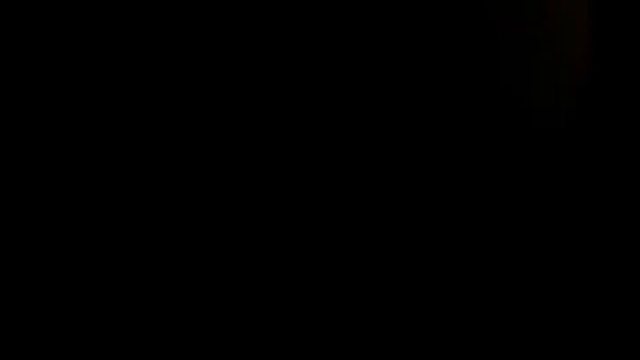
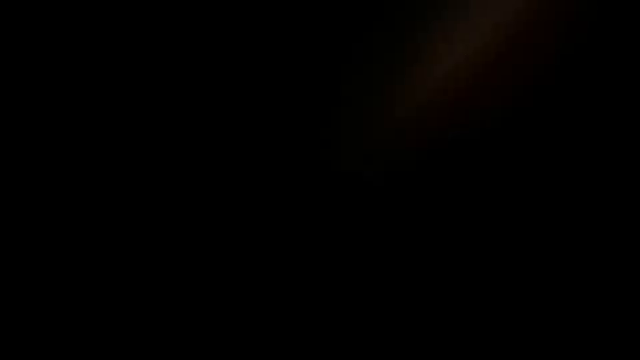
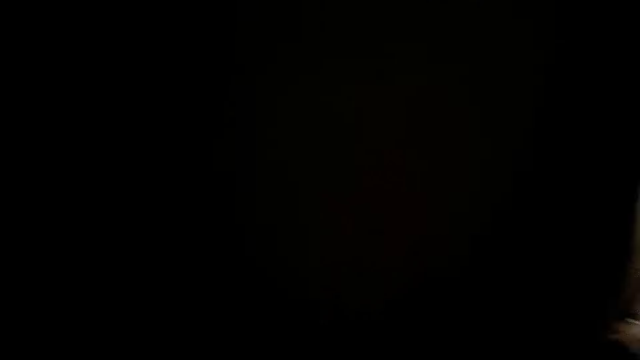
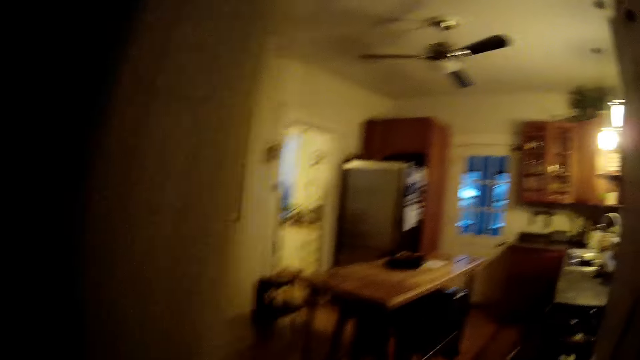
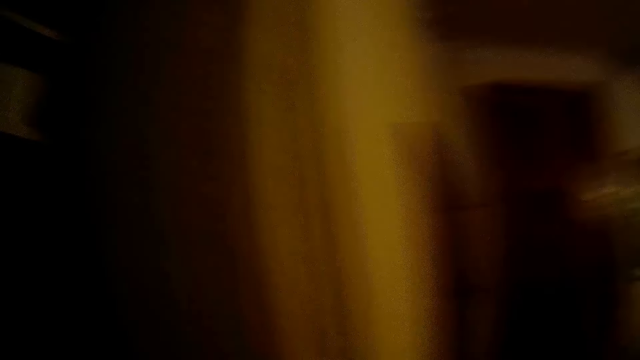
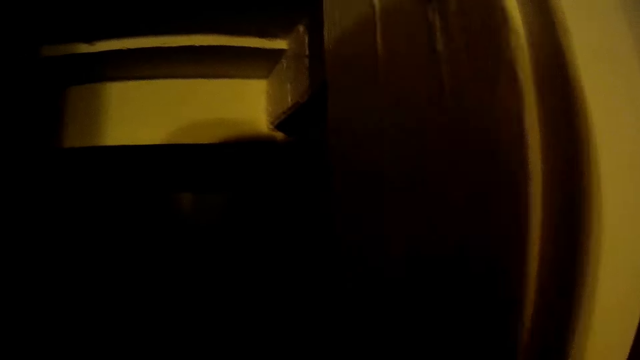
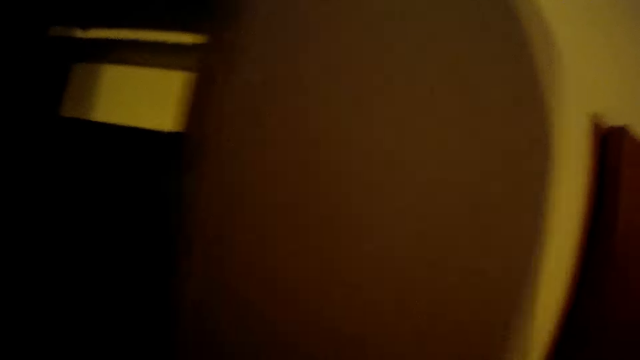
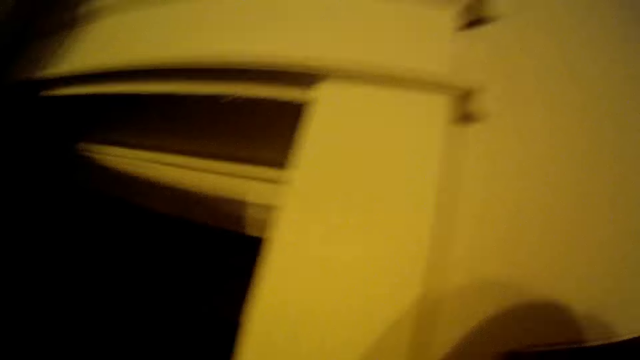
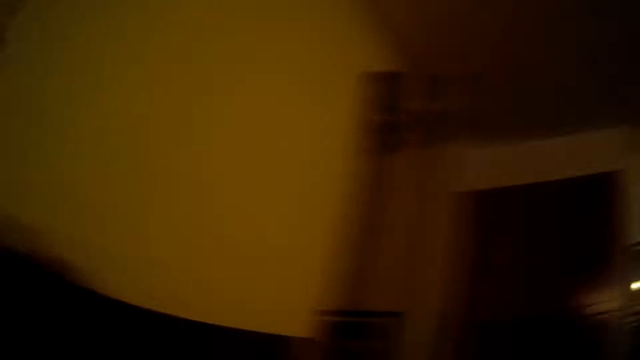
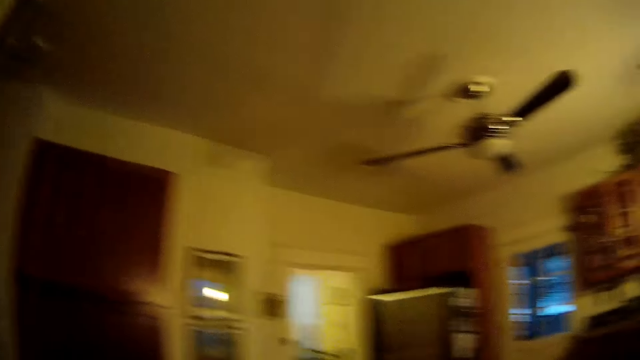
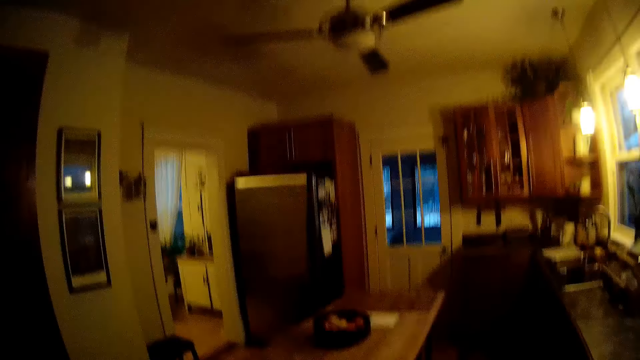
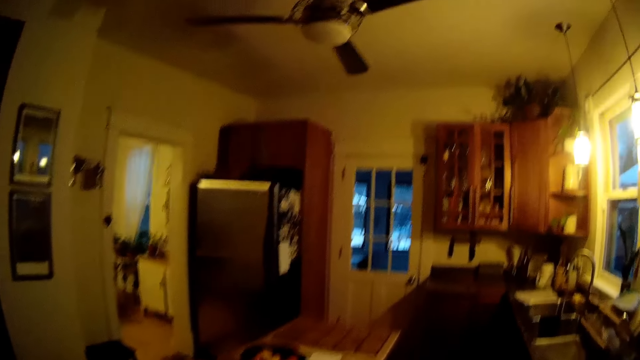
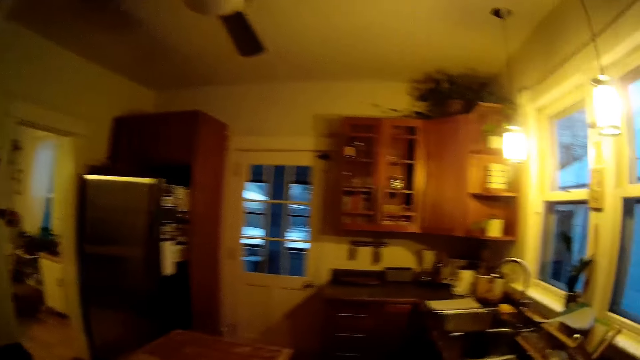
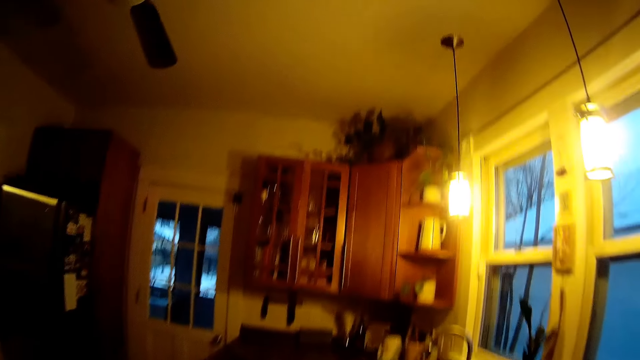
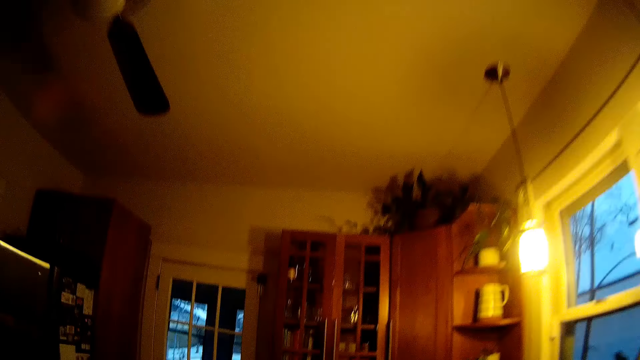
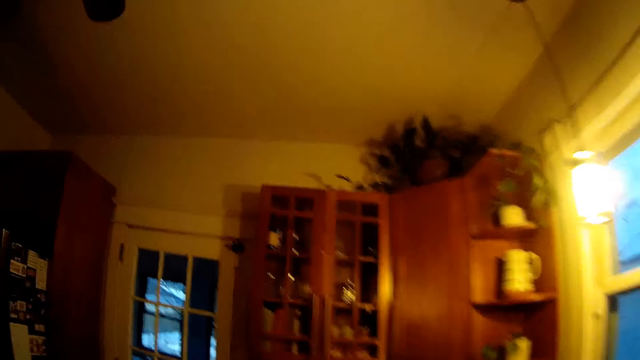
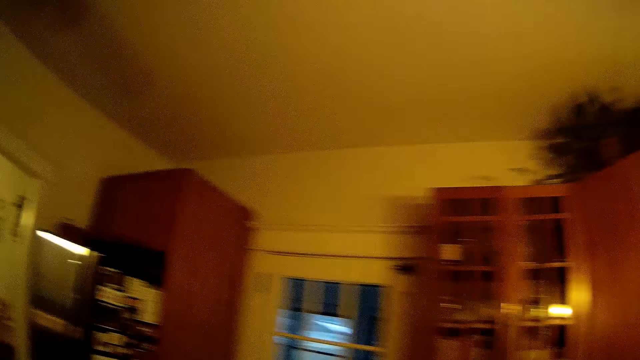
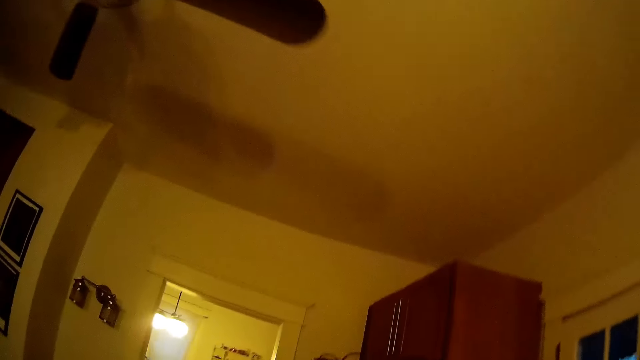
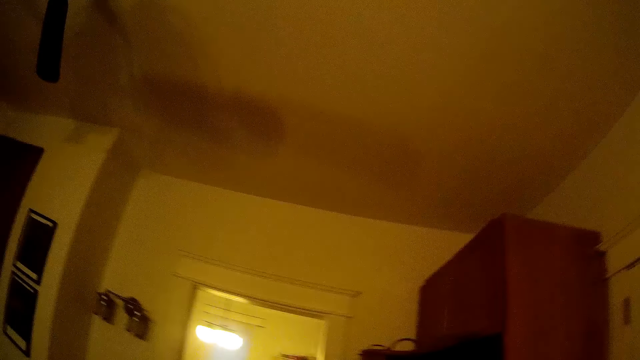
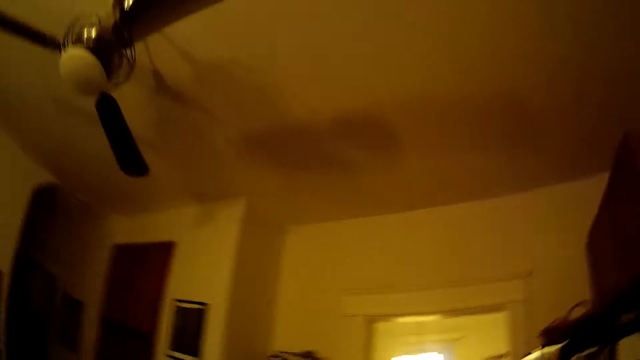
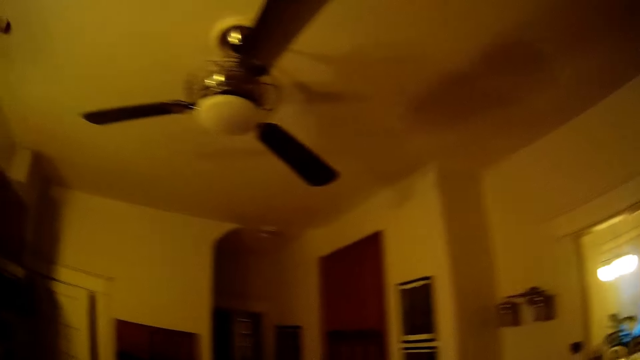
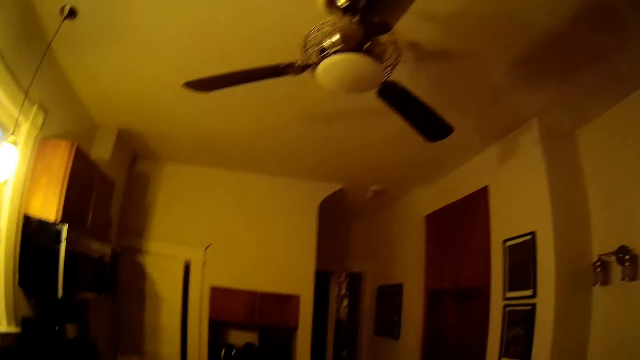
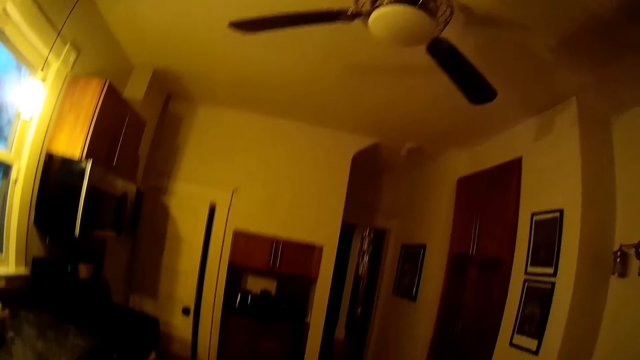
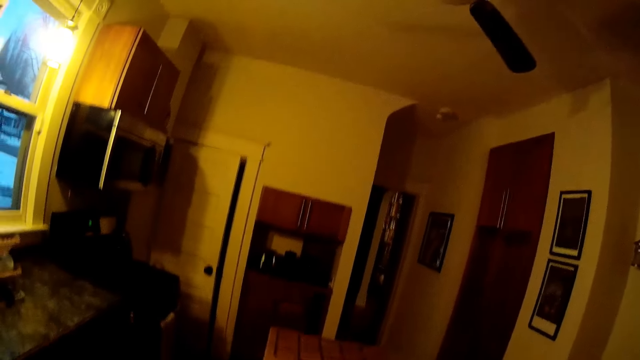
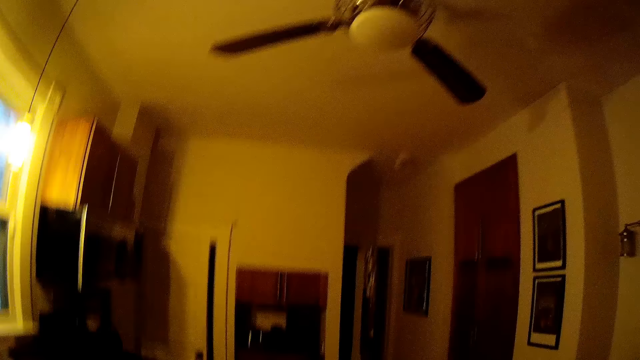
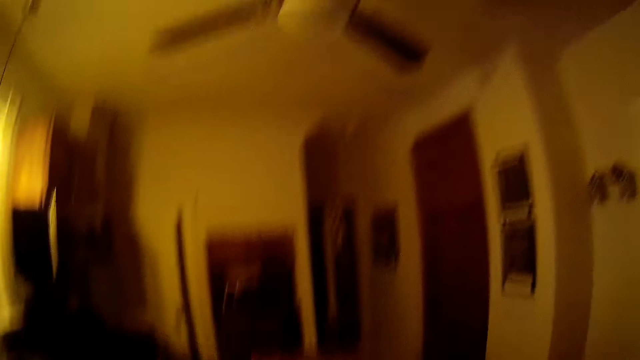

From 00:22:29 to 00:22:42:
The camera wearer walks towards the kitchen table. They look around.

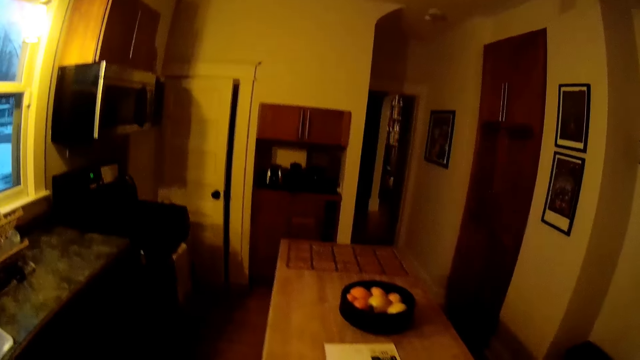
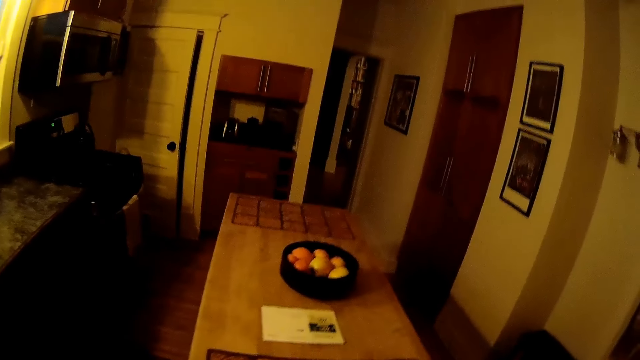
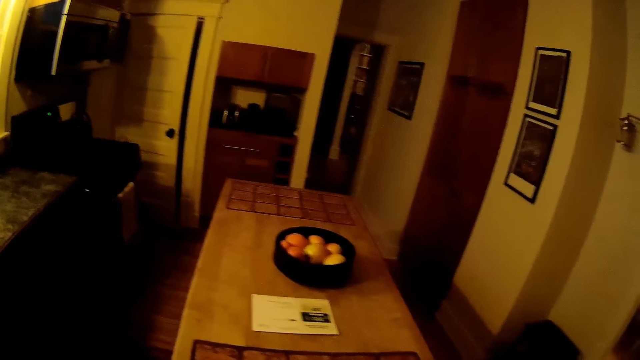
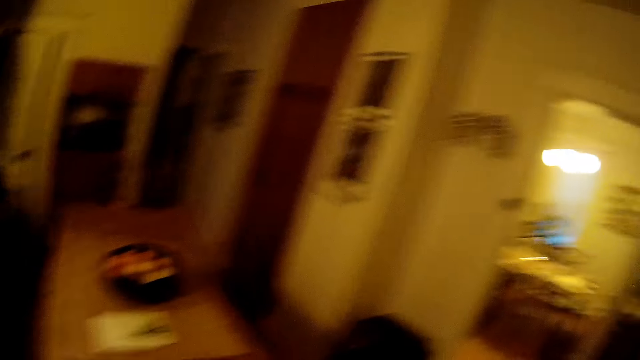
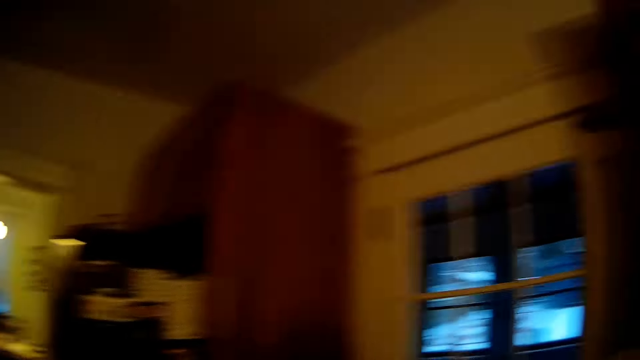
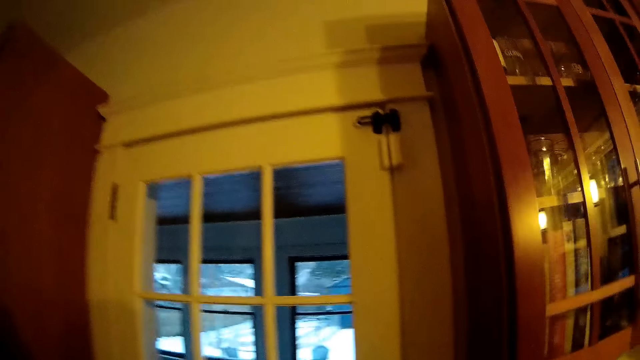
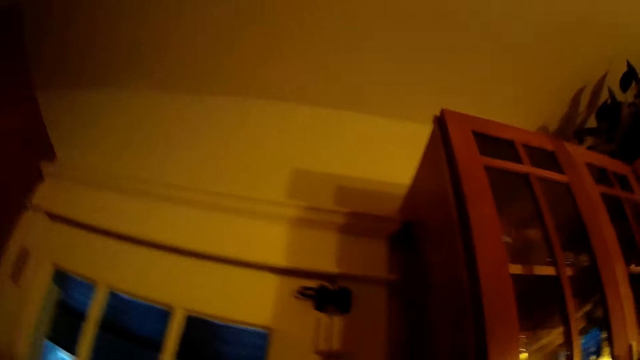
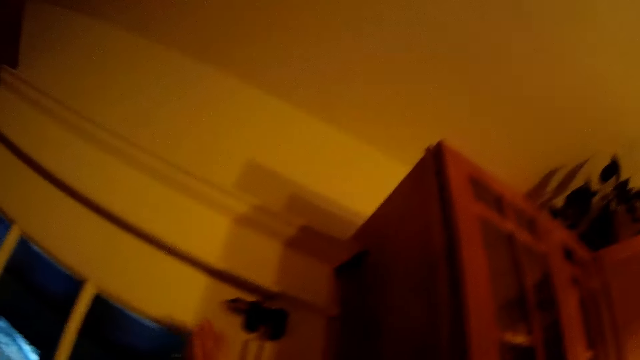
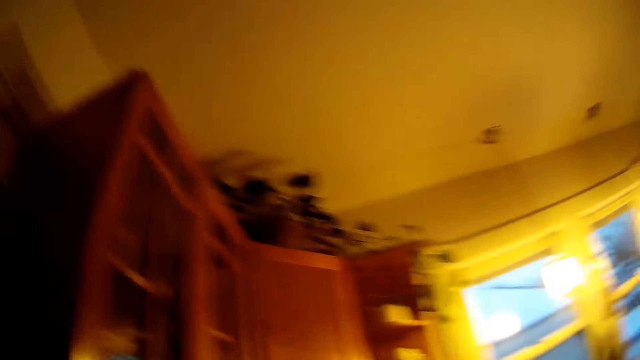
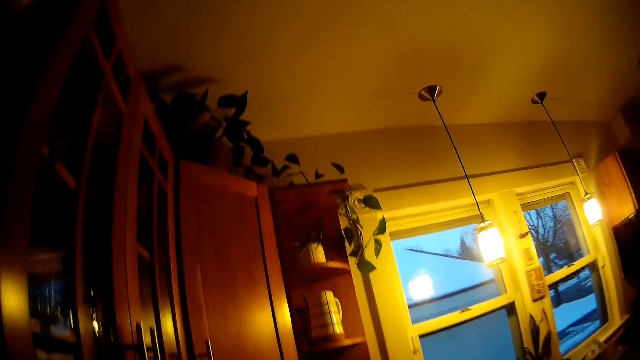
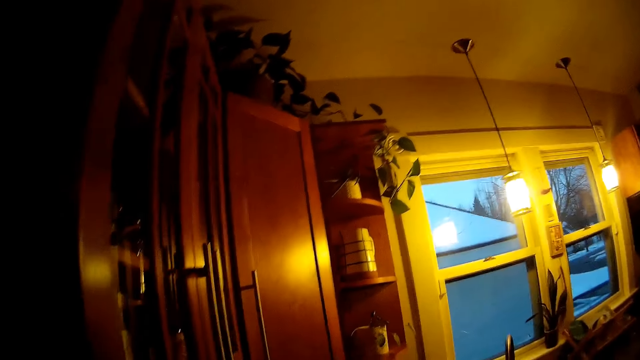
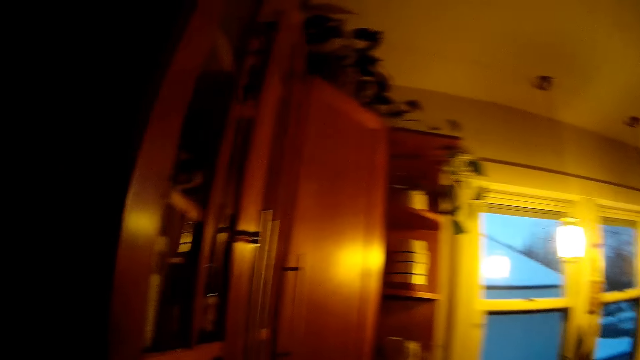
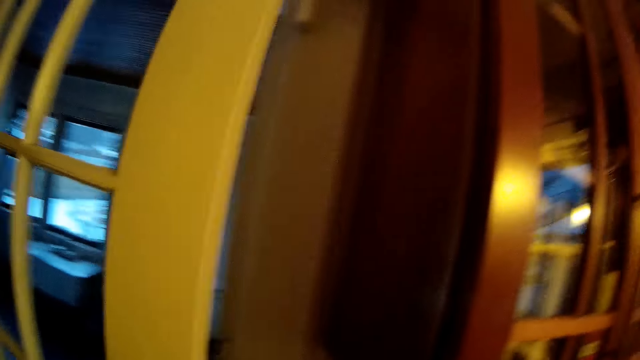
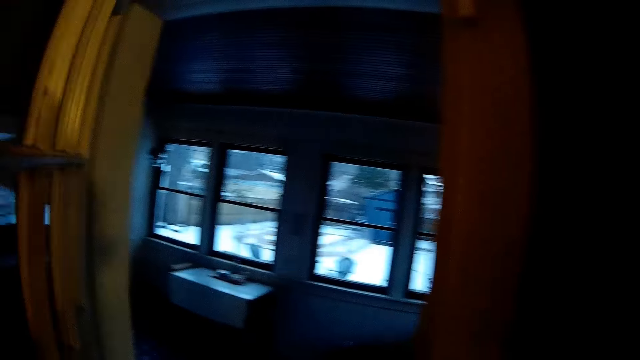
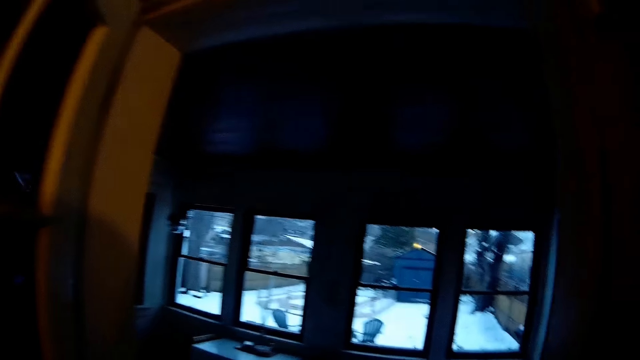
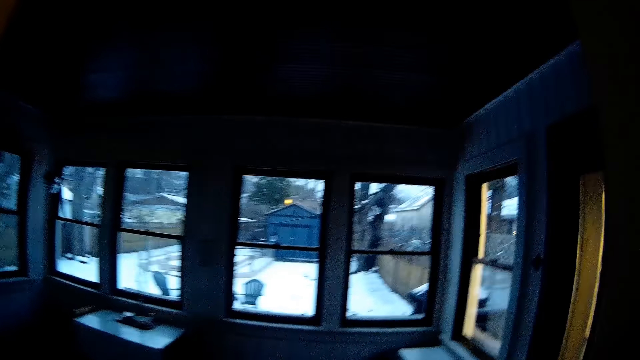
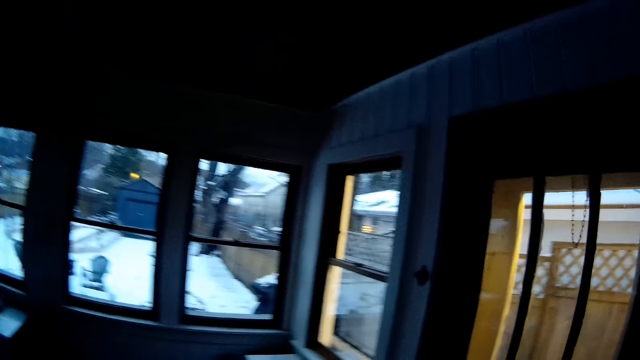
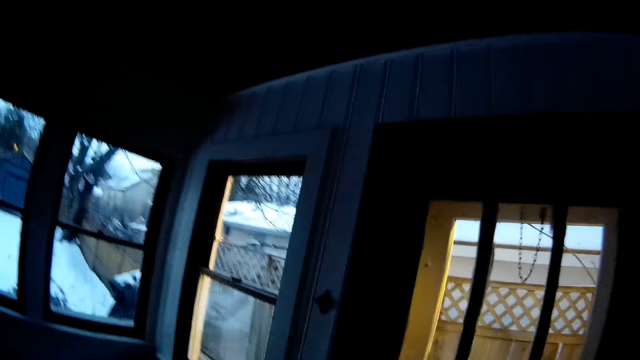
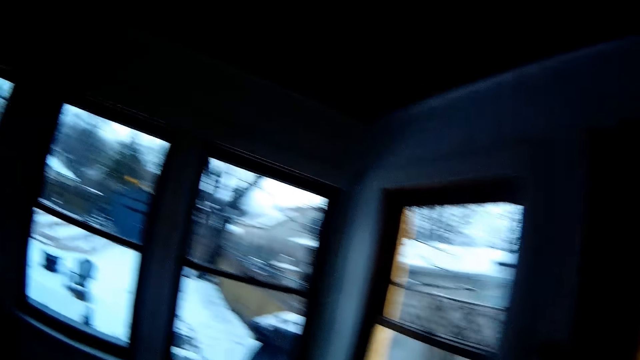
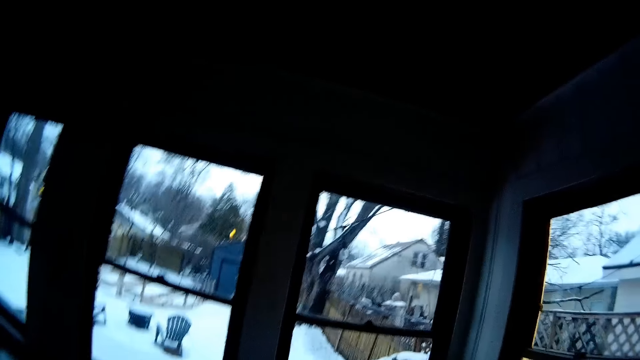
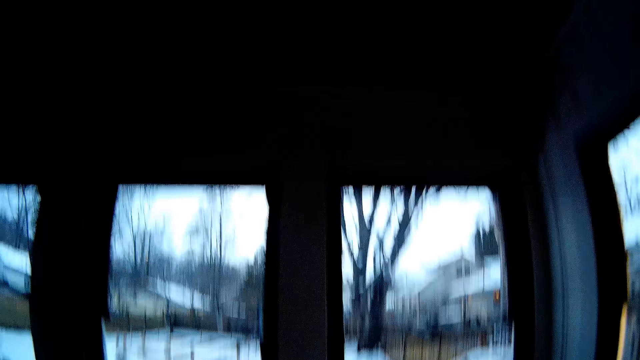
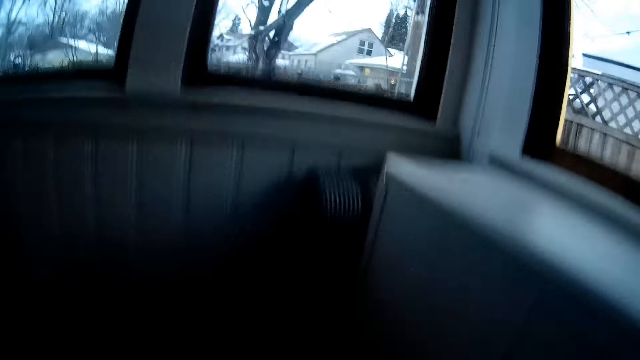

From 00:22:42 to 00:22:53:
The camera wearer walks to a door. She opens the door with her left hand. She walks into a living room from a kitchen.
